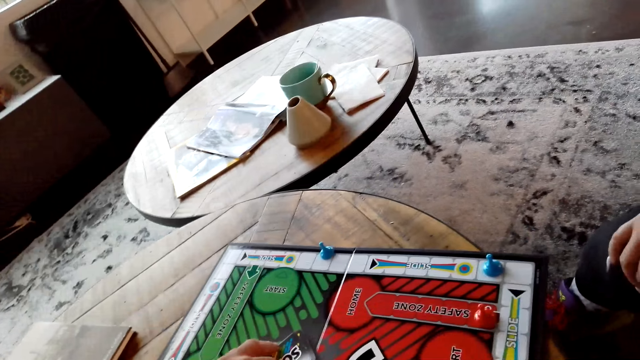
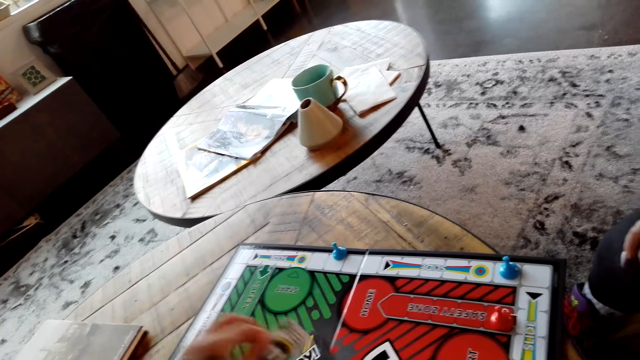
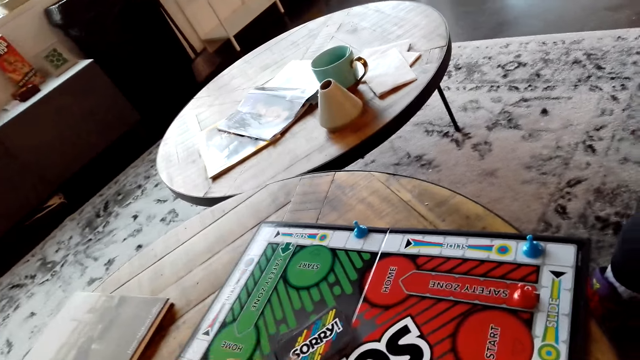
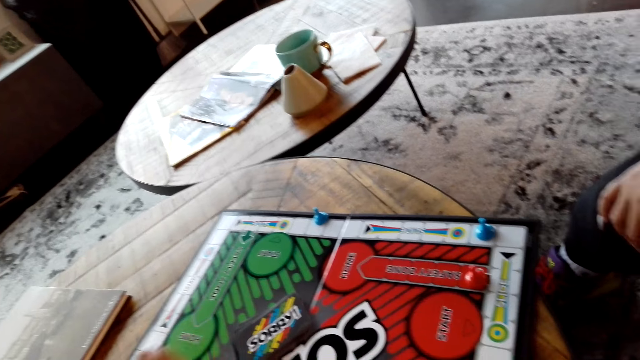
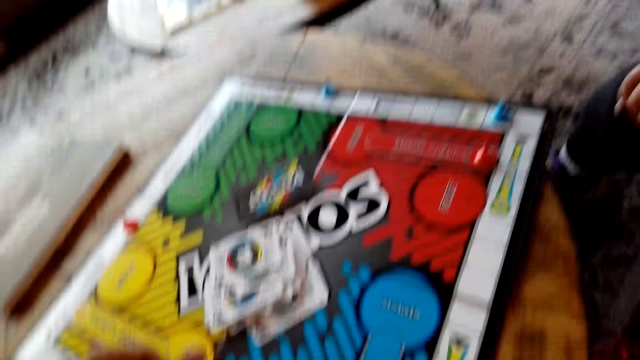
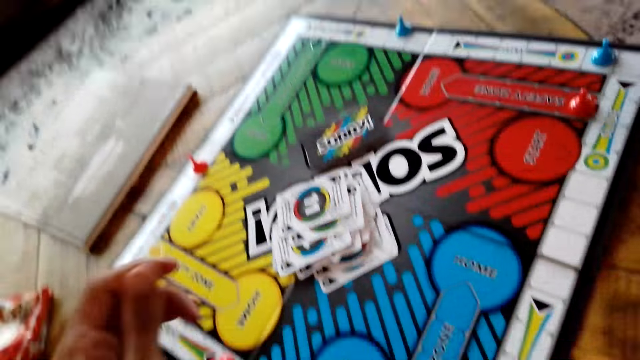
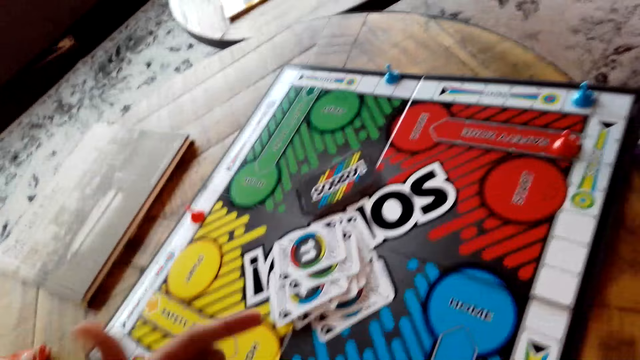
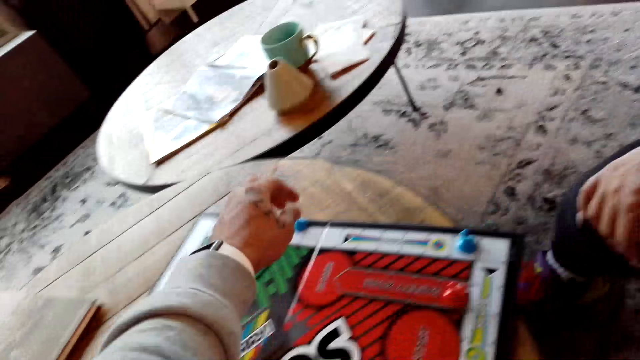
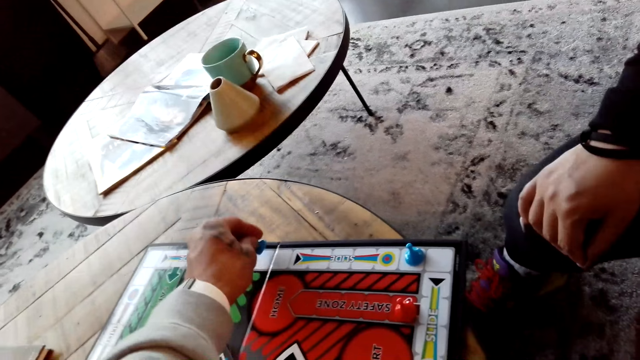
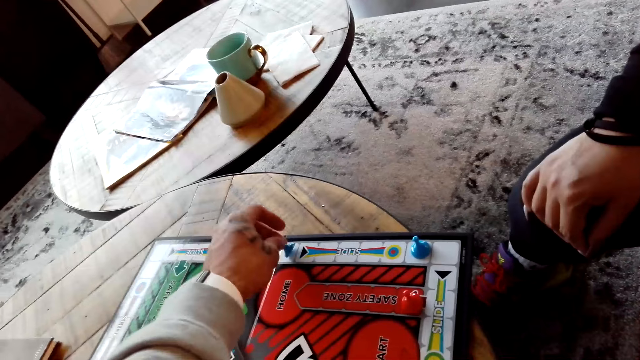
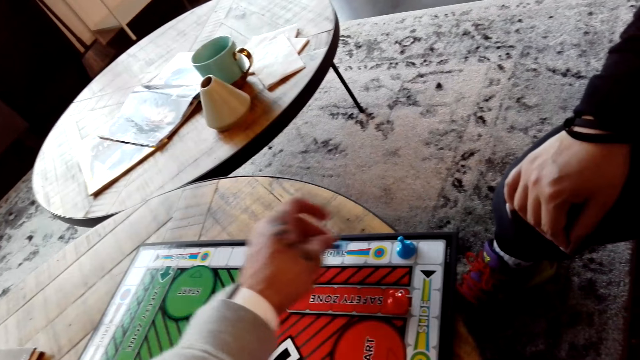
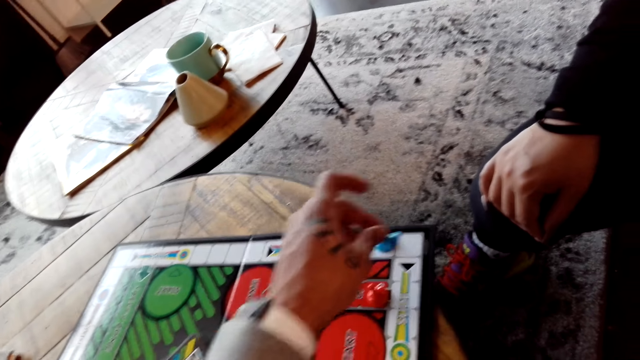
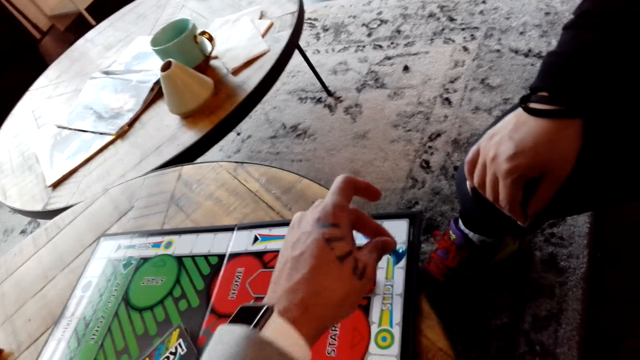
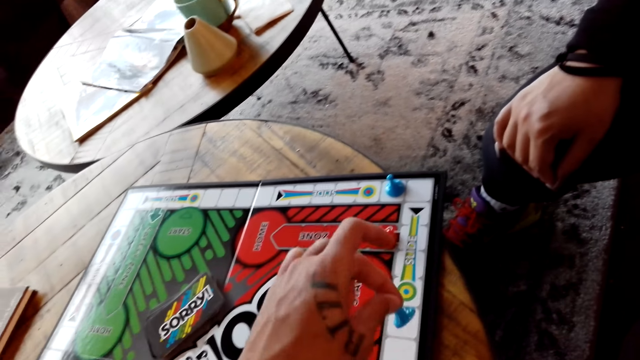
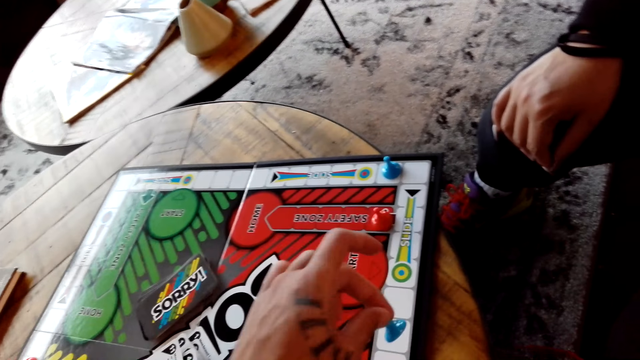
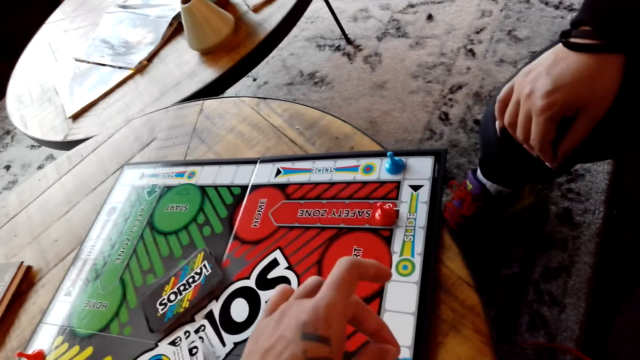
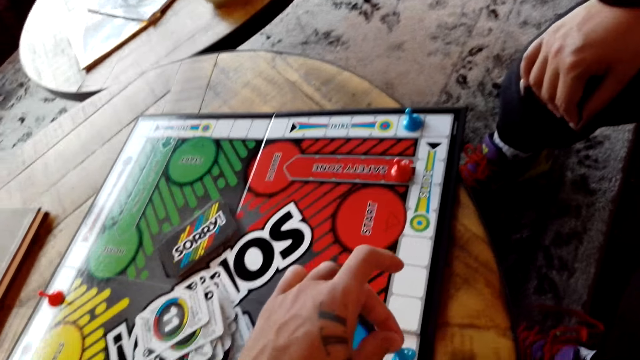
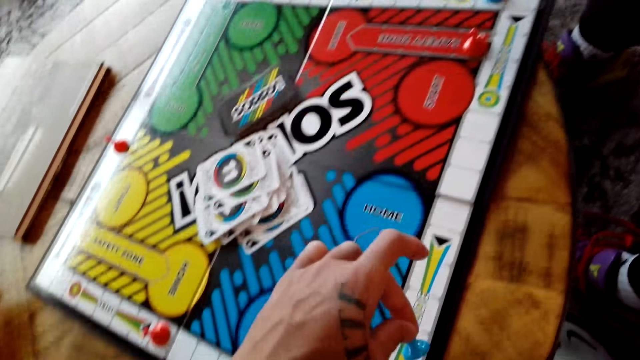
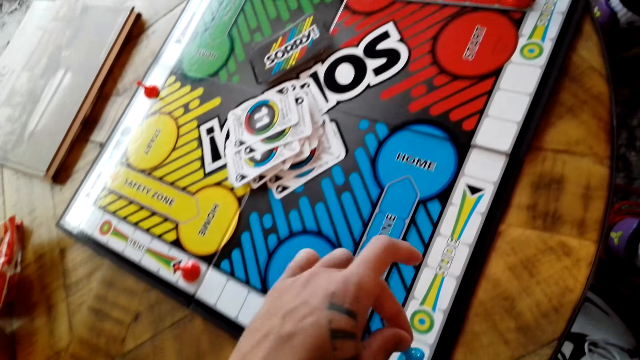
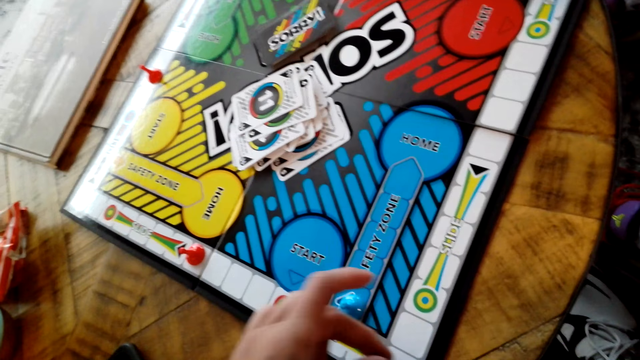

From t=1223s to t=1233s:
The camera wearer picks up the board game card with his left hand. He moves the board game chips on the table.

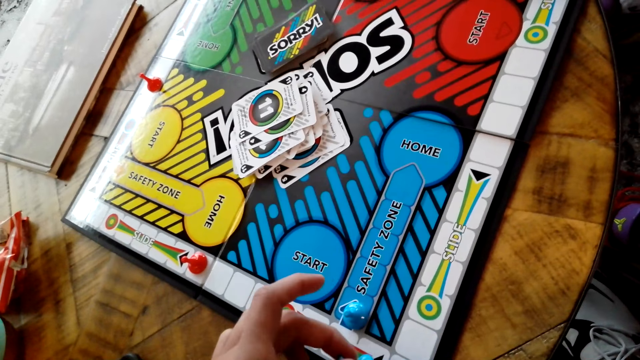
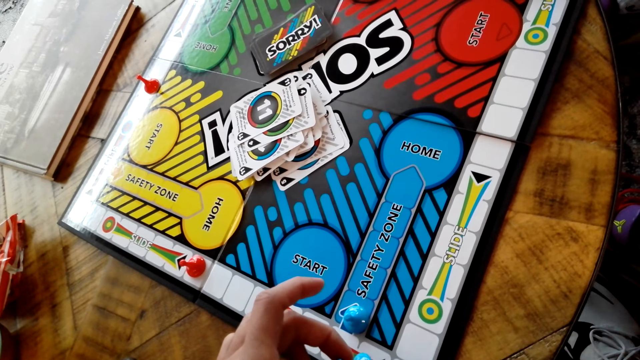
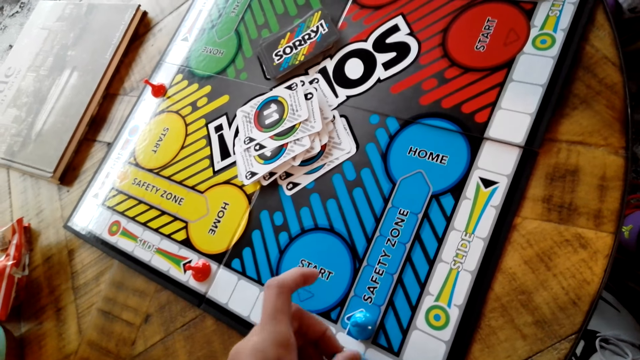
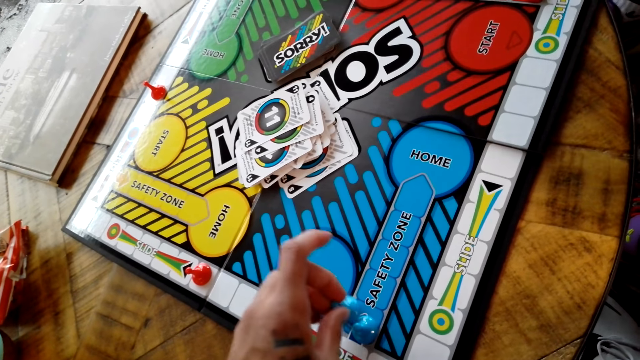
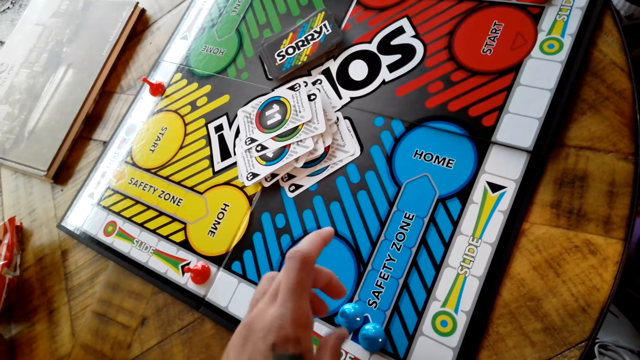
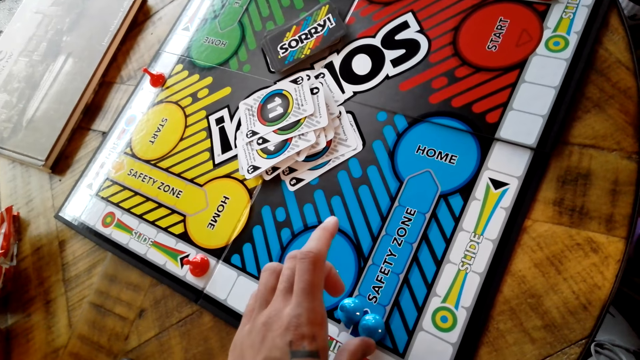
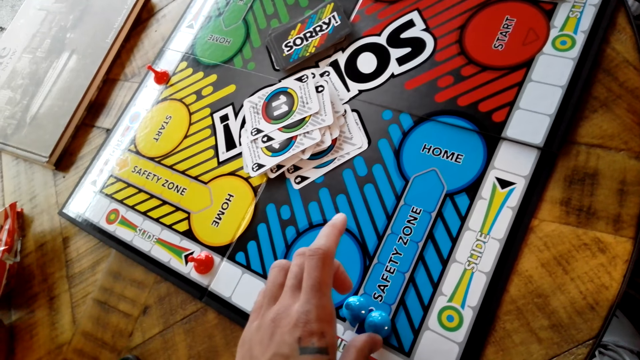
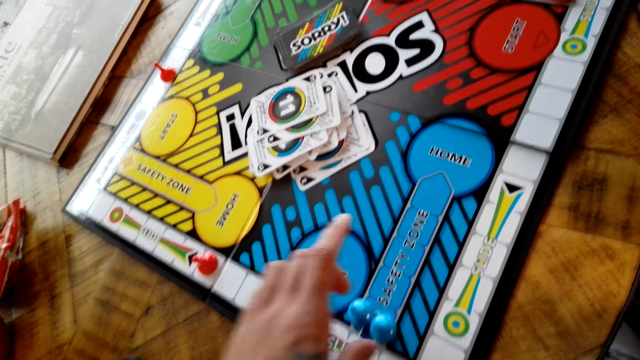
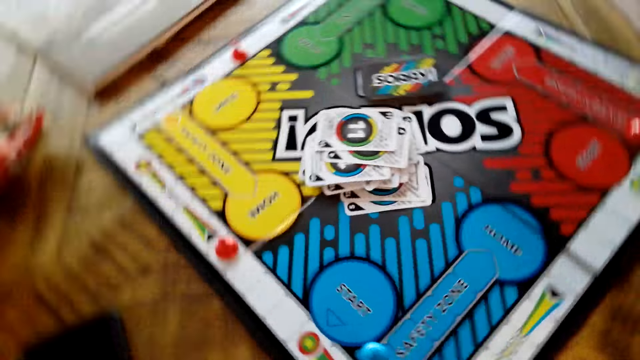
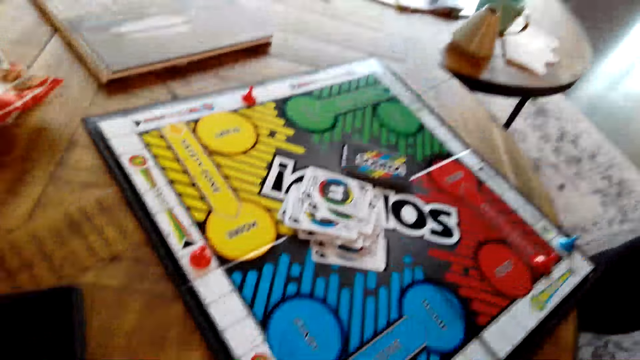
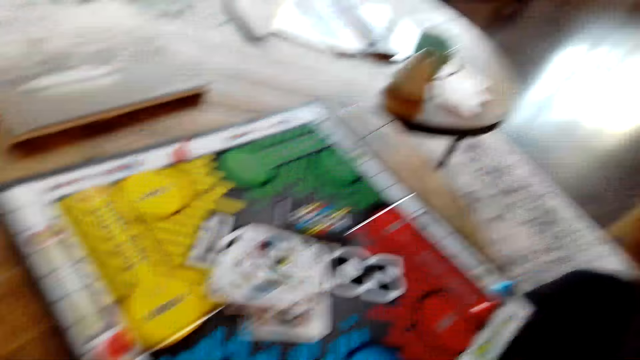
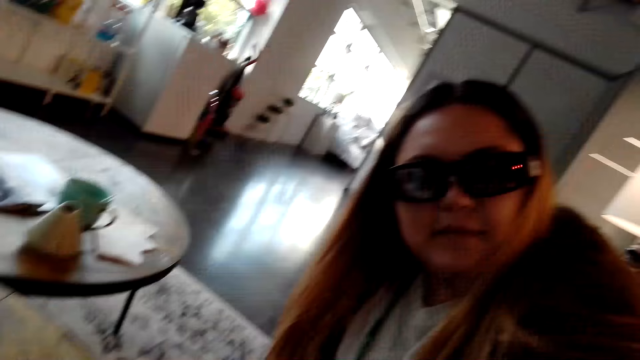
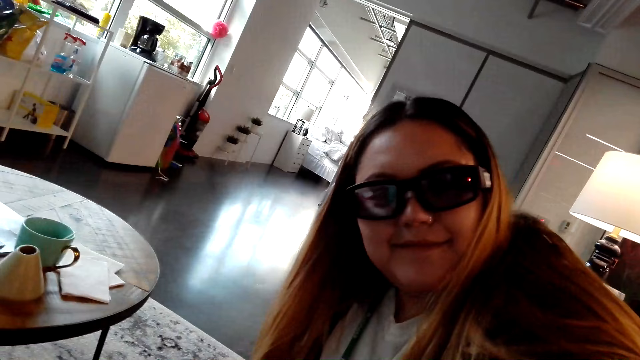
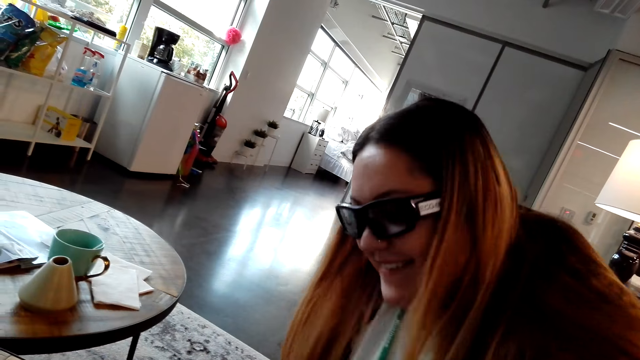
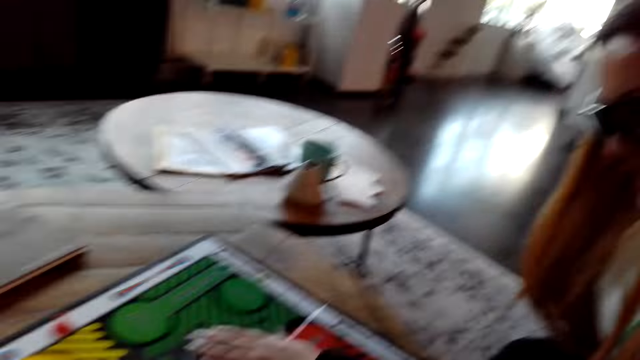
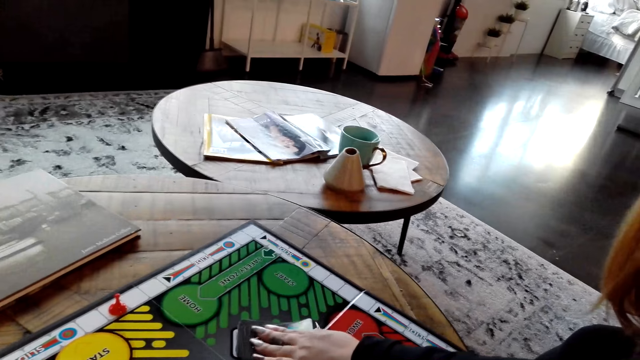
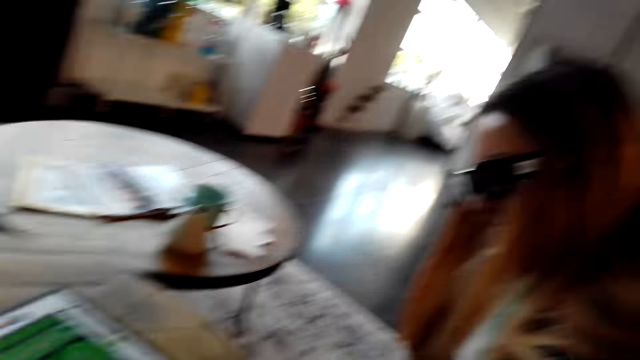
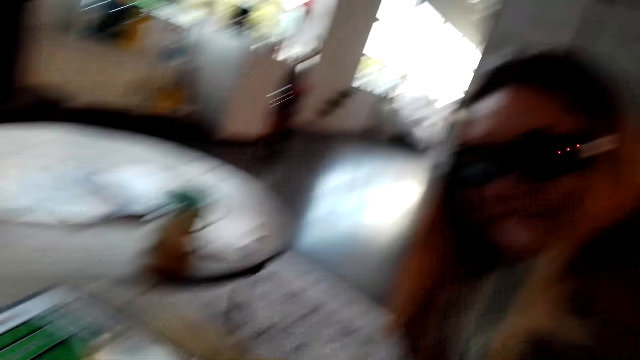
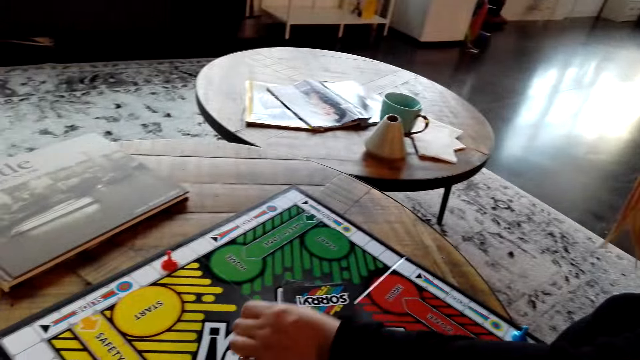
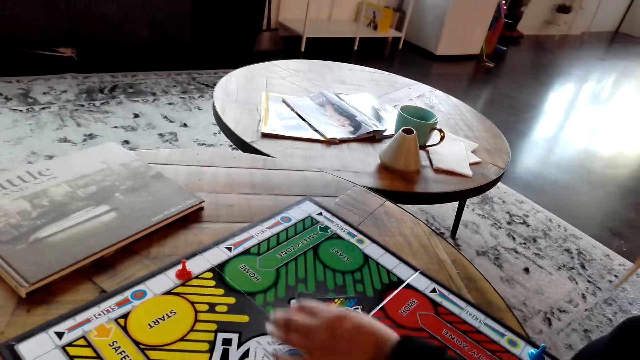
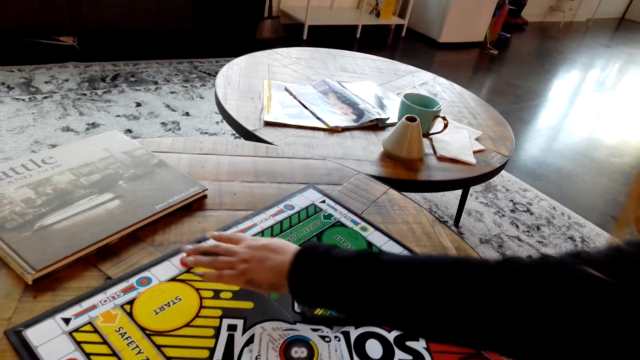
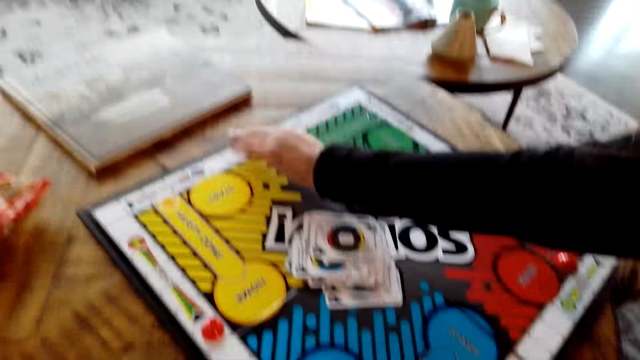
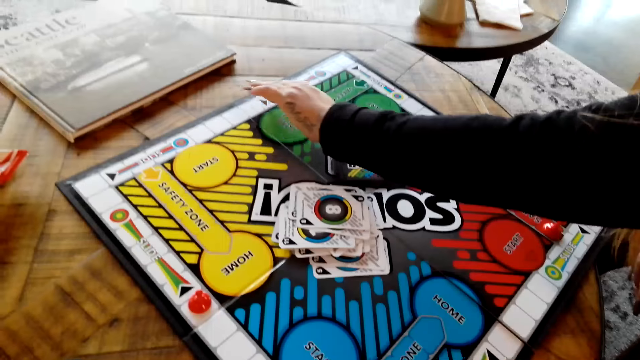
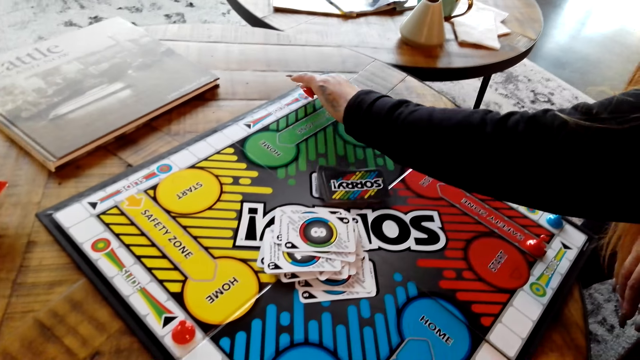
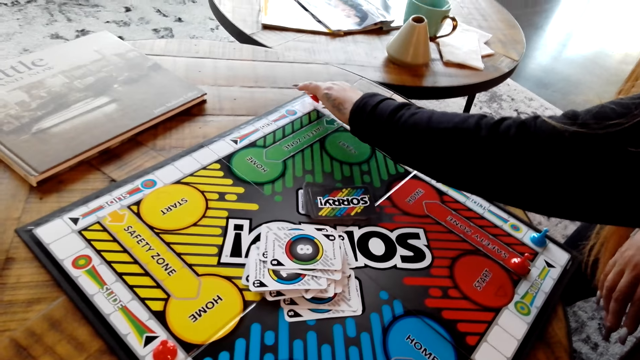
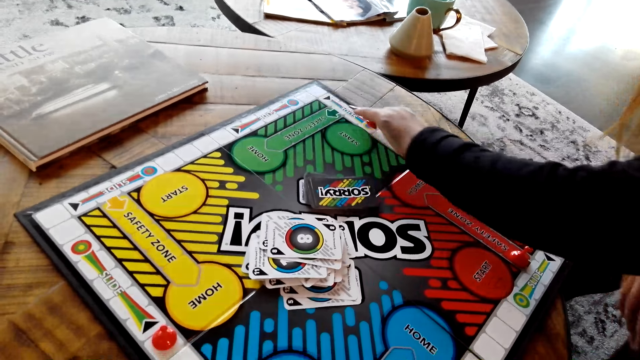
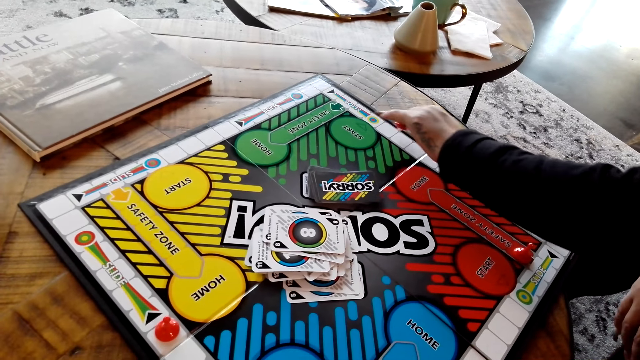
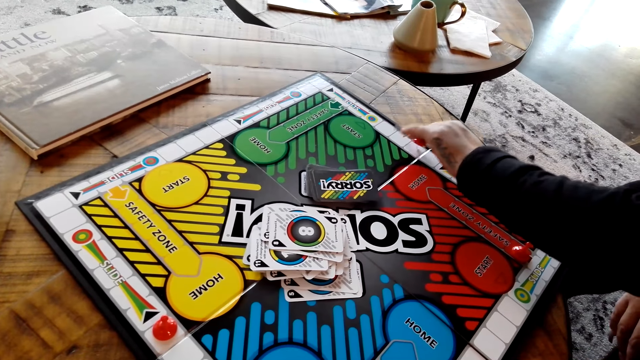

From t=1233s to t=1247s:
The camera wearer puts the board game chips on the table. He talks with a lady. The lady moves the board game chips on the table.
